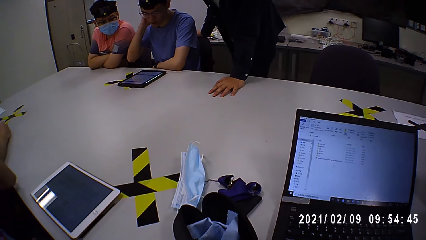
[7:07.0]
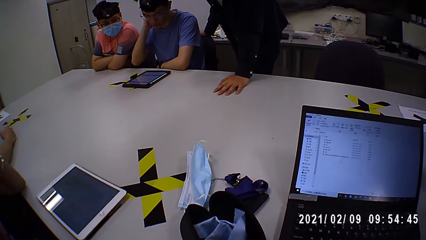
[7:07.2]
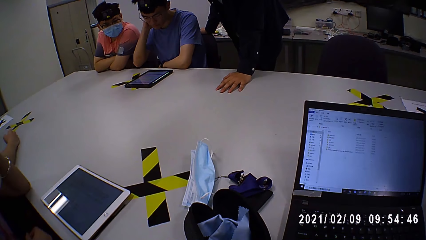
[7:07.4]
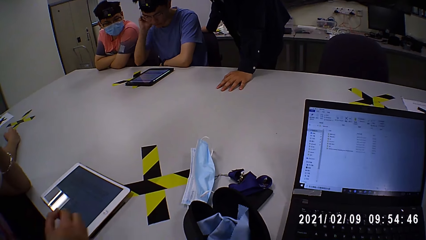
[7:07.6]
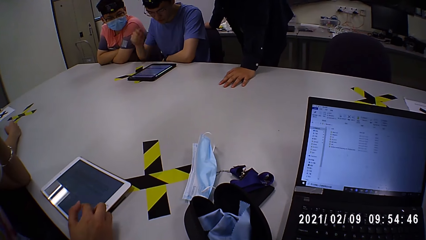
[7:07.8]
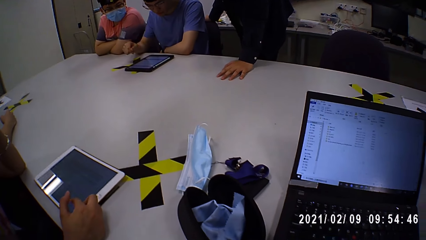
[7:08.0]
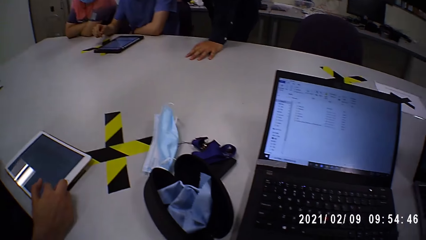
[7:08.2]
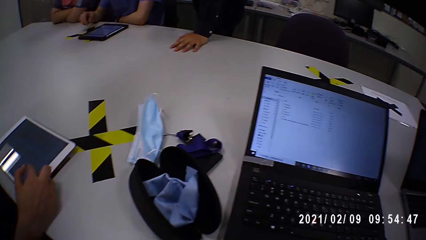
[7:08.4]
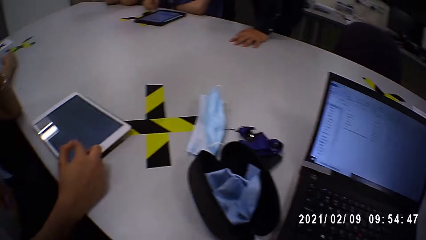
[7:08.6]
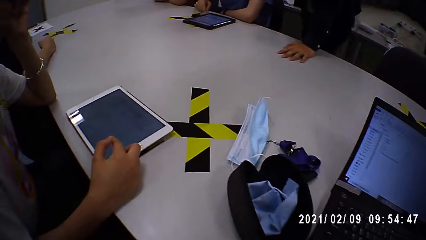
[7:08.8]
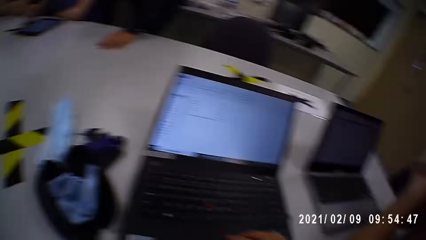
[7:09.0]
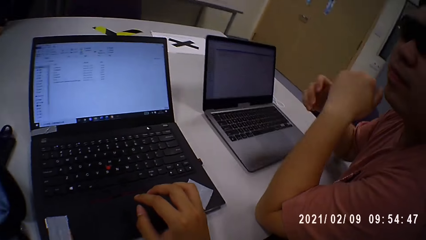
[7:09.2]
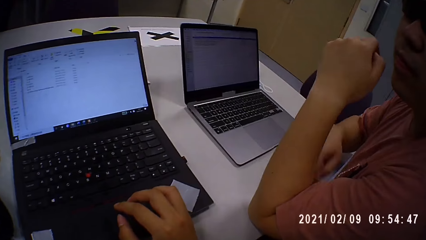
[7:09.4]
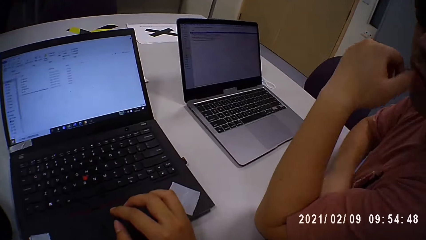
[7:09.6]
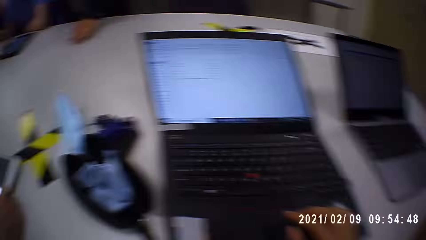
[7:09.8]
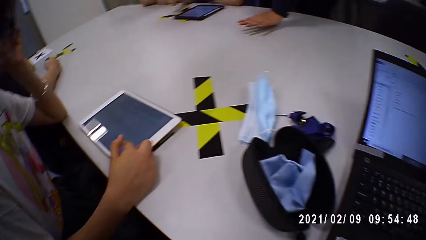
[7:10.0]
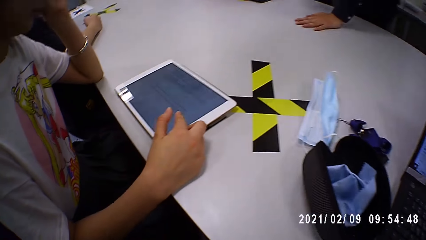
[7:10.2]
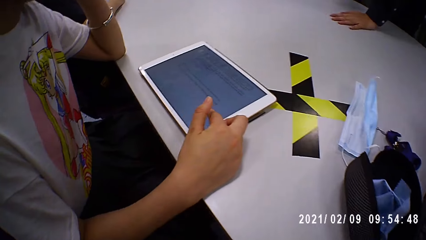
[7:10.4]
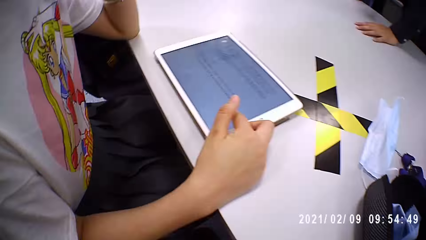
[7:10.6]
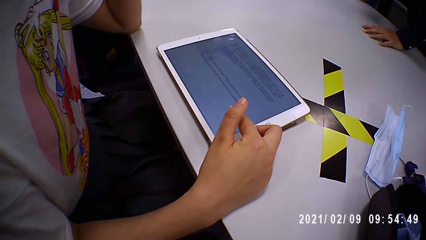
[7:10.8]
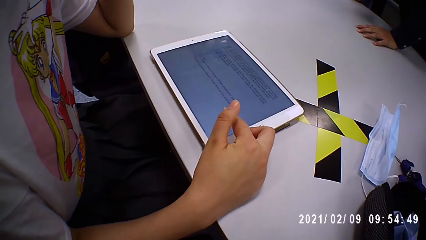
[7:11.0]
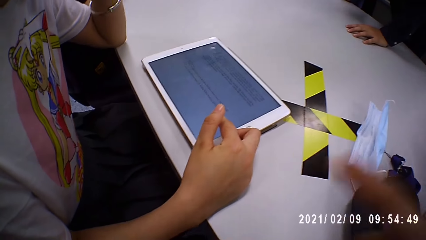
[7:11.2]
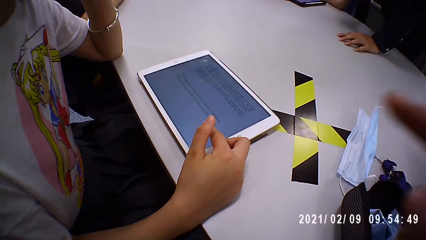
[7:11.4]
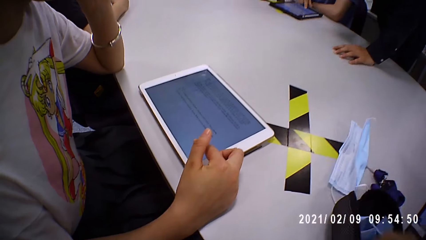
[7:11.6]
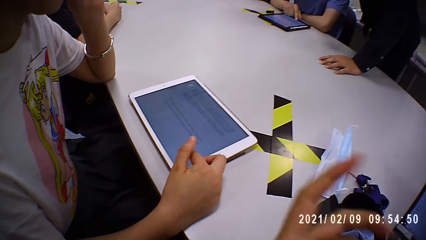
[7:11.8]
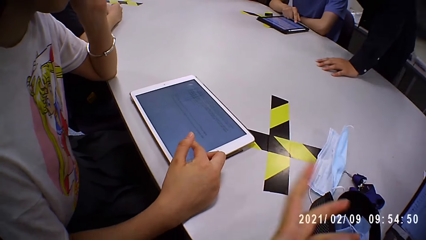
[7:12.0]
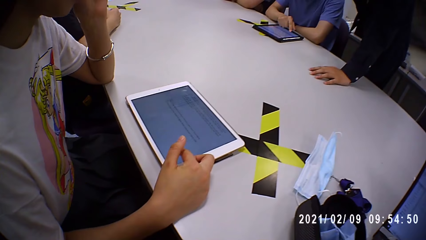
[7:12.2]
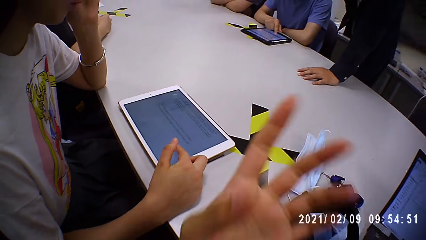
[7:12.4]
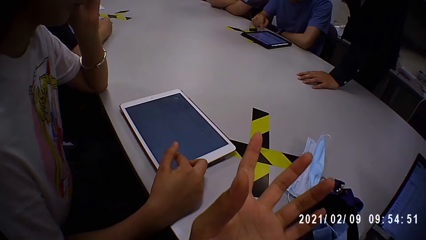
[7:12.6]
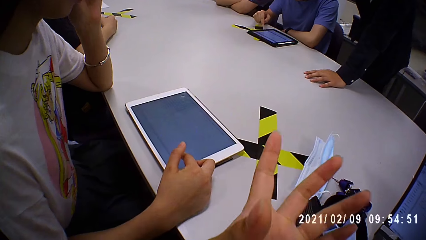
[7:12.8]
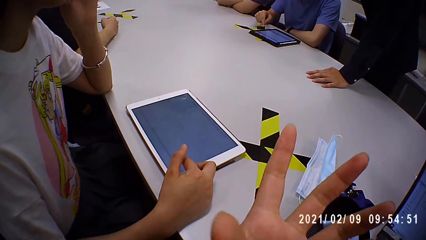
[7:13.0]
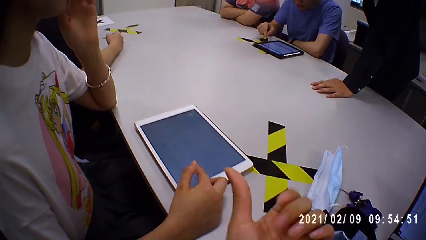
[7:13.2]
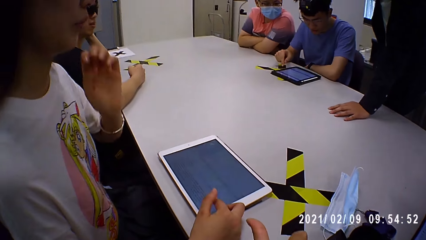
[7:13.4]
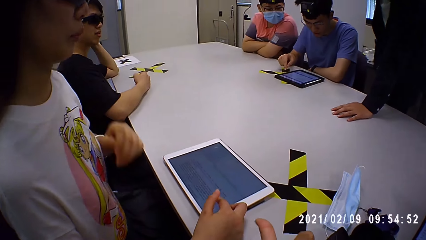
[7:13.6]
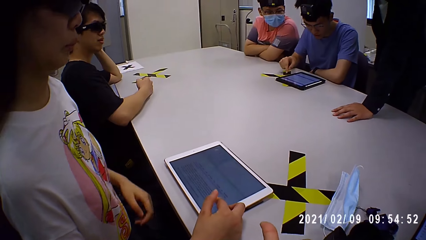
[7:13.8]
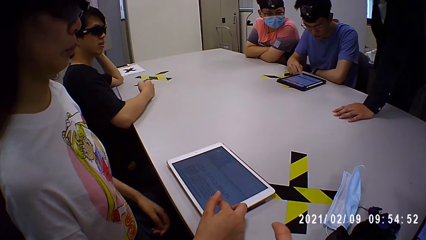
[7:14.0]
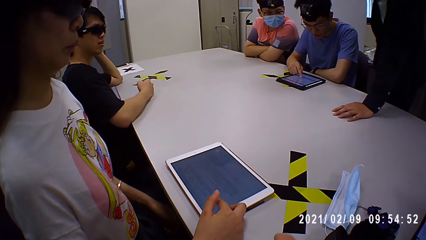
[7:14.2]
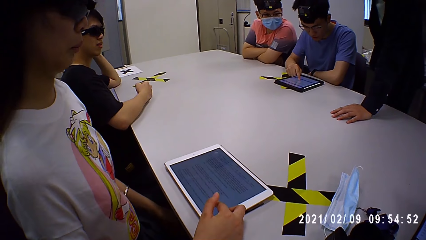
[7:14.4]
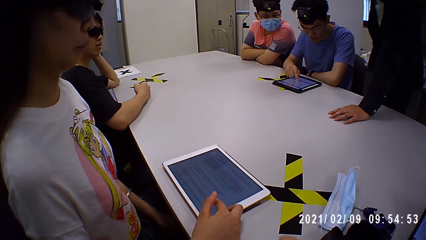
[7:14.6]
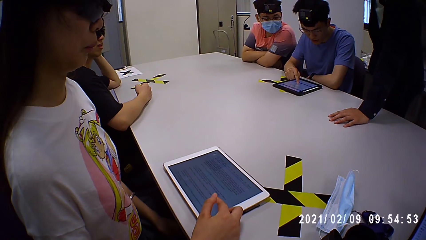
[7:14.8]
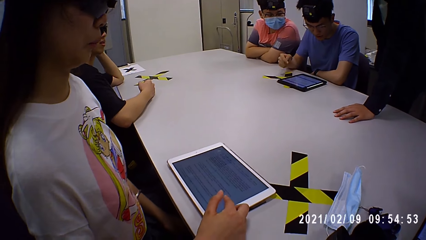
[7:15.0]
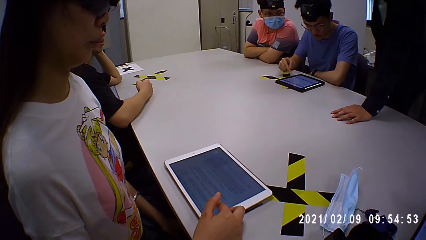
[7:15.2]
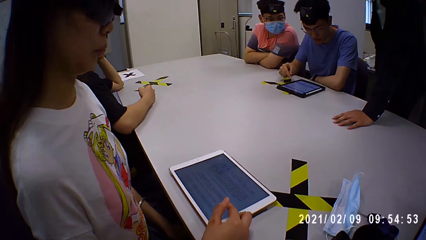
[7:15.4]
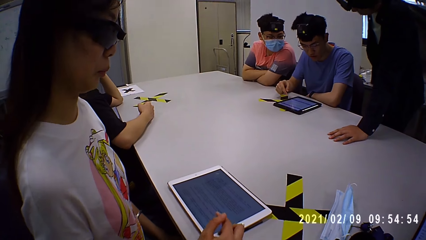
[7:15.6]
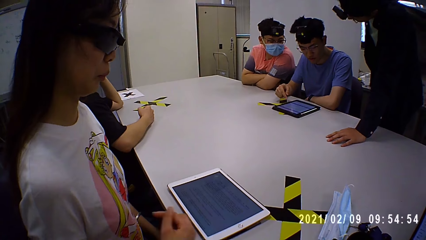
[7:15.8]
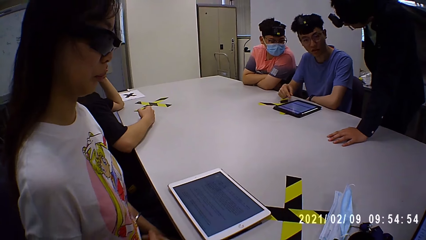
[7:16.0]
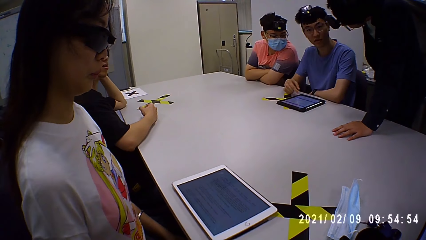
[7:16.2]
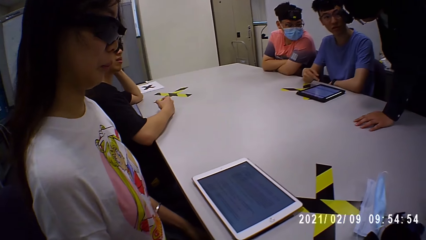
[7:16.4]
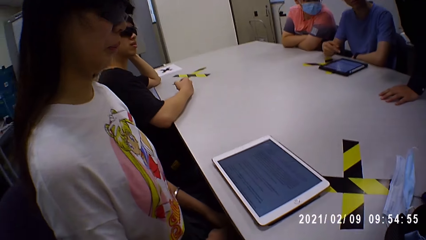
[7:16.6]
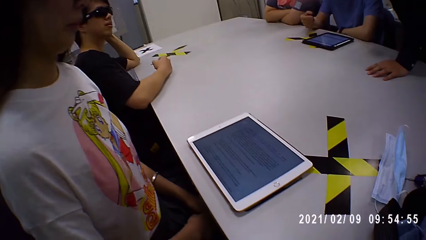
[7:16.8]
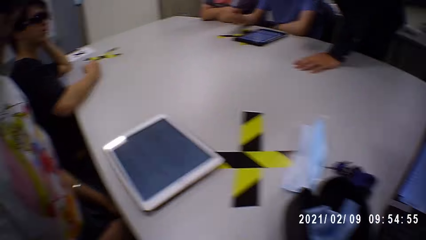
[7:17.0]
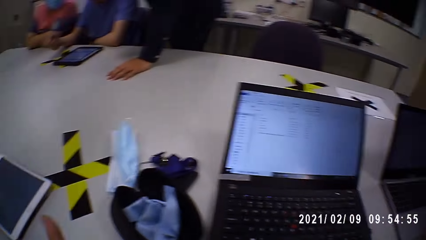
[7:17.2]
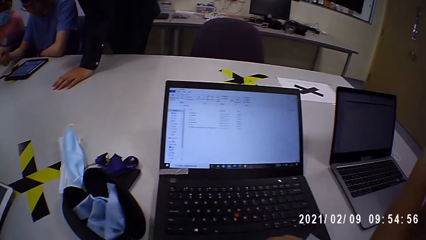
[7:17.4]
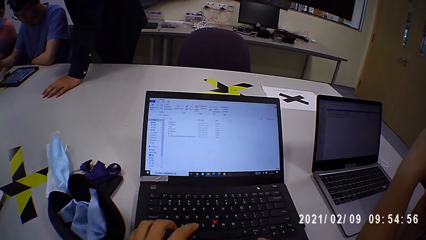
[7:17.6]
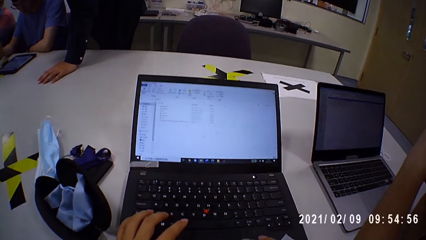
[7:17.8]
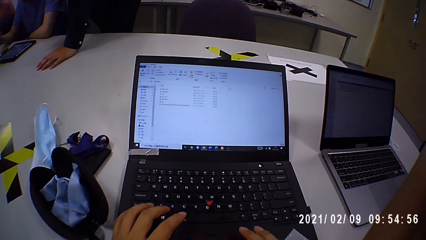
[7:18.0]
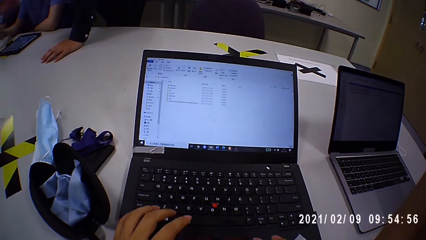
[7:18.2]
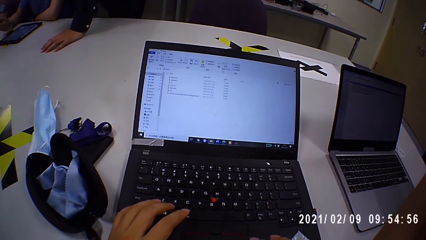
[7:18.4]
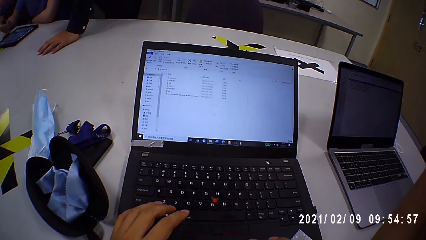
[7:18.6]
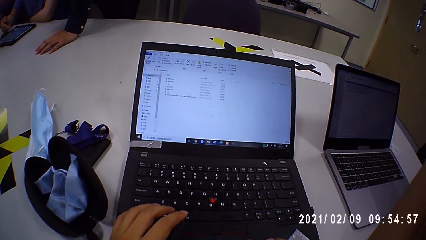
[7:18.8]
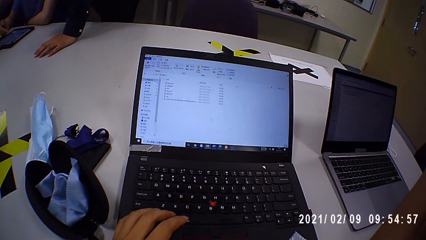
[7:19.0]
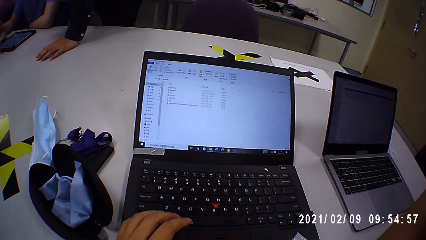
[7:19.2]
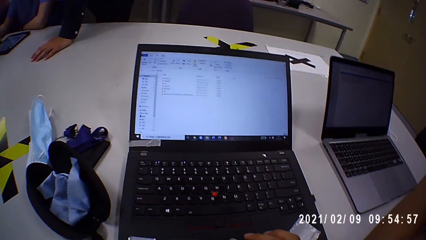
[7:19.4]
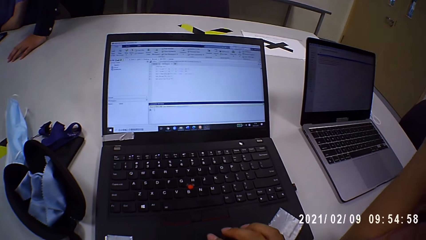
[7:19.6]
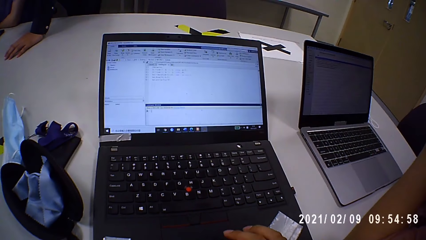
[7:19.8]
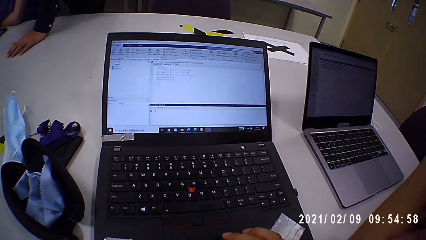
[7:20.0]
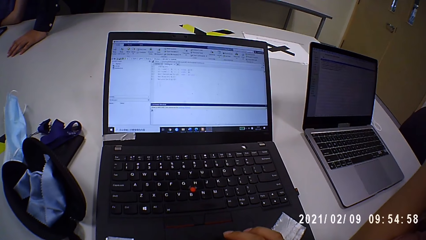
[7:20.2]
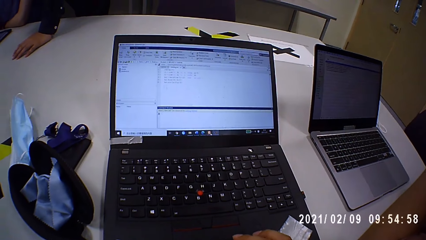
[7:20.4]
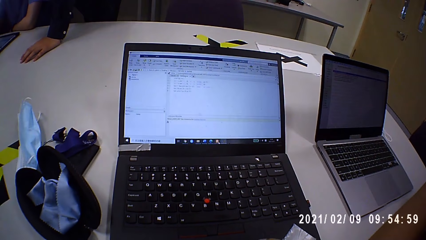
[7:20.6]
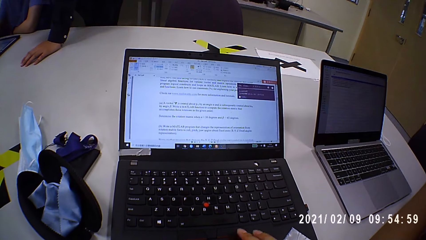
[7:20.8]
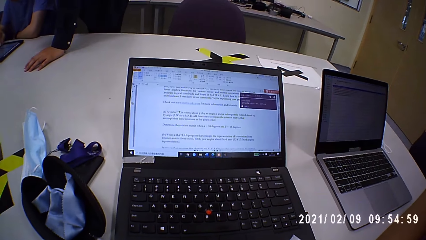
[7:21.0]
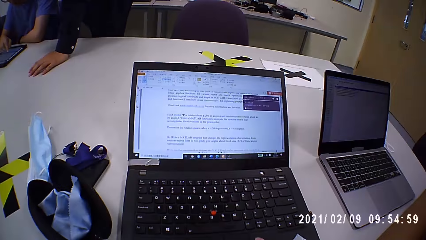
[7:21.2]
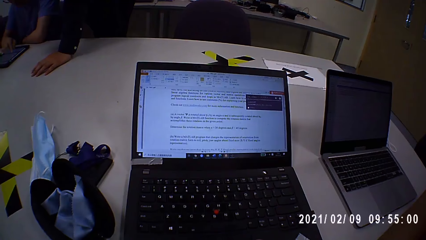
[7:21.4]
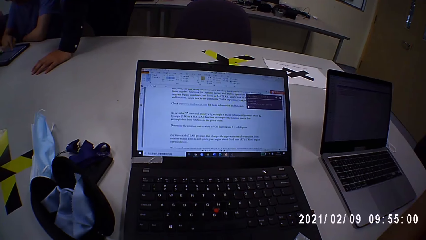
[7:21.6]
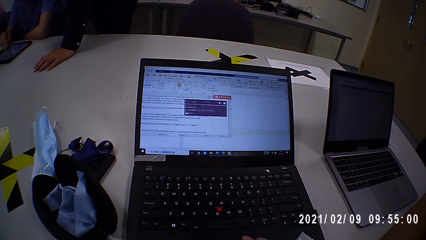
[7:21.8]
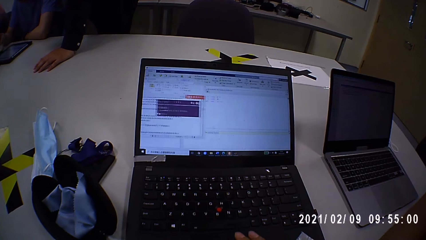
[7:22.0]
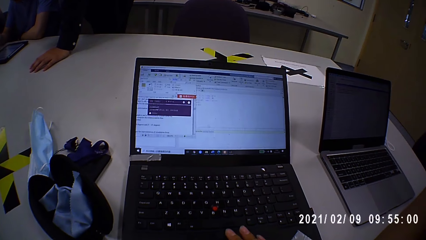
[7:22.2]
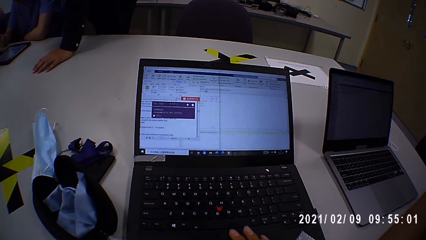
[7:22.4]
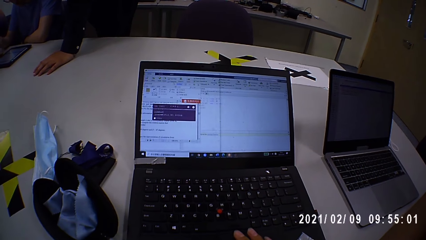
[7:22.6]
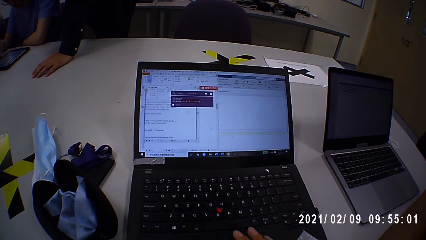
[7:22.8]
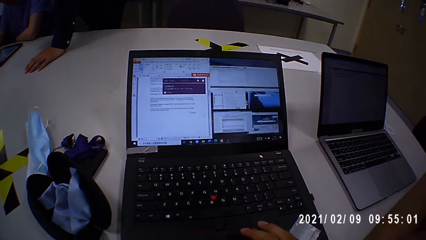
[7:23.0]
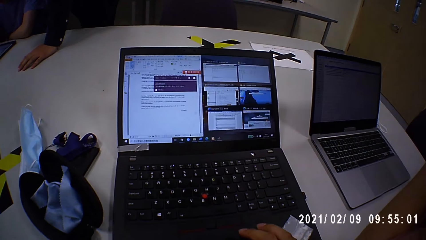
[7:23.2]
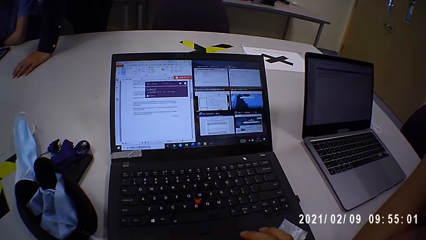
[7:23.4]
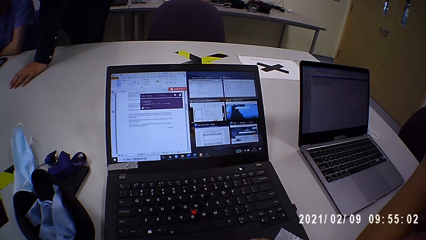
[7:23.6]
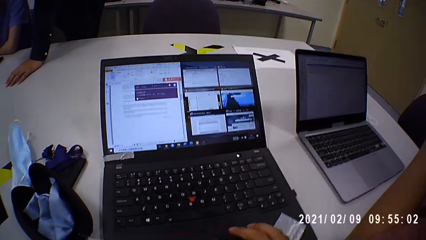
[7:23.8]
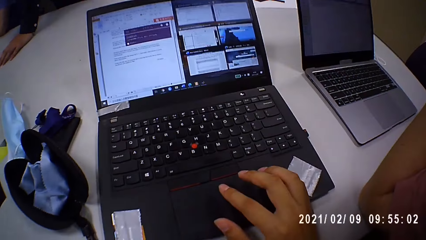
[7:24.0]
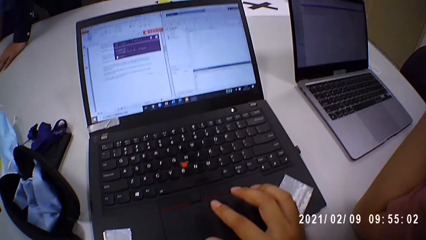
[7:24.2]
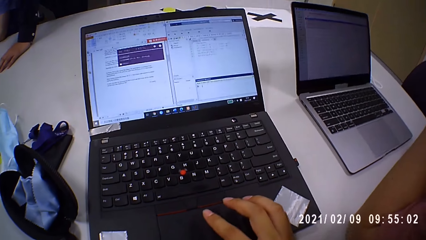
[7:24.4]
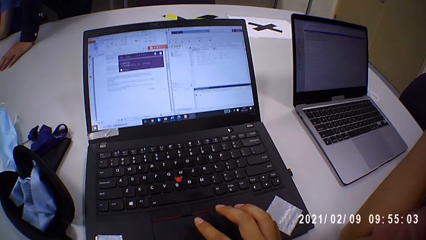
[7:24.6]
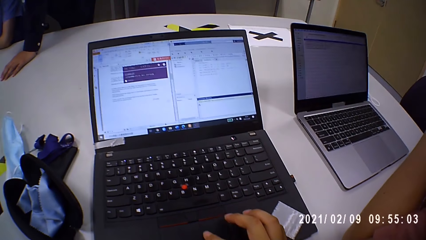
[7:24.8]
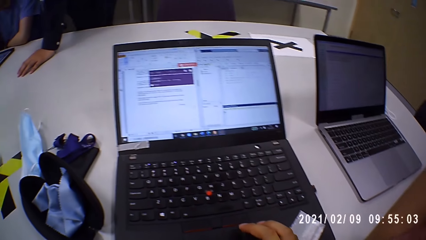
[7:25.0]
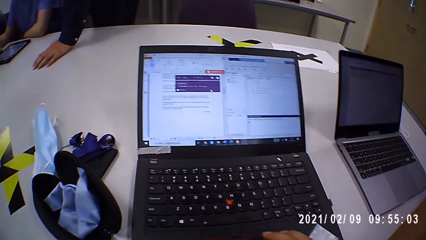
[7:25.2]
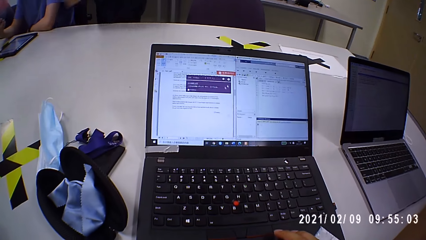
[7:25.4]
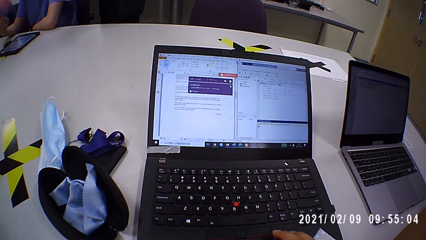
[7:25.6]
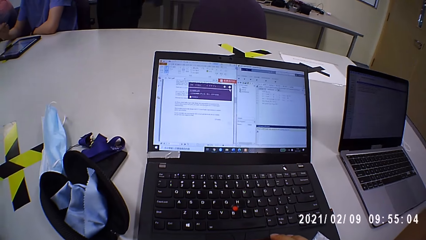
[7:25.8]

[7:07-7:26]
A woman operates a tablet. The woman scrolls on the tablet. The camera wearer operates the laptop. They open some file on the laptop.
